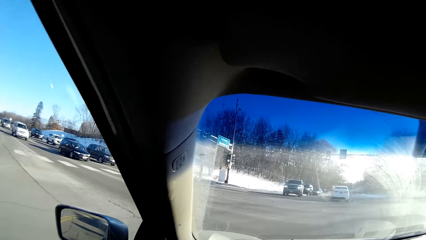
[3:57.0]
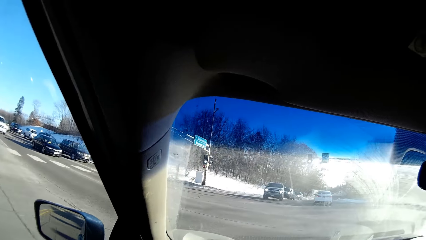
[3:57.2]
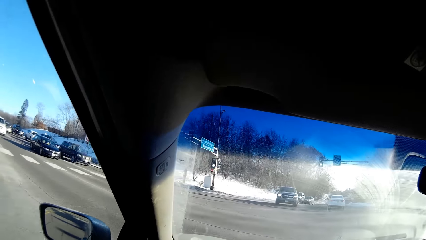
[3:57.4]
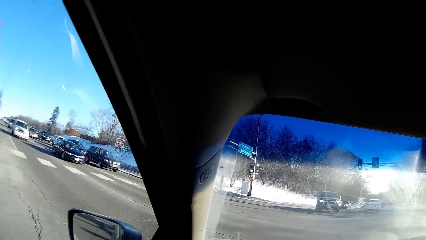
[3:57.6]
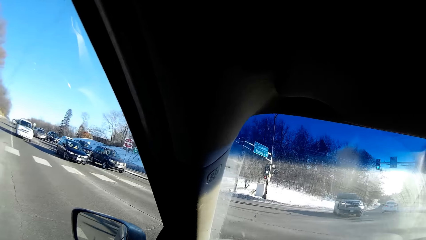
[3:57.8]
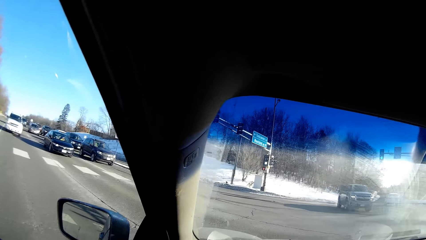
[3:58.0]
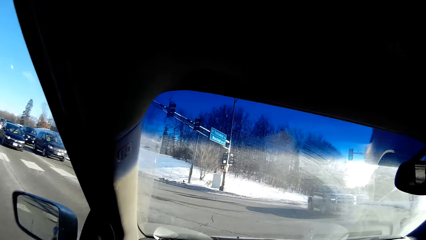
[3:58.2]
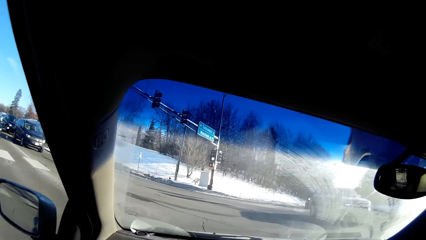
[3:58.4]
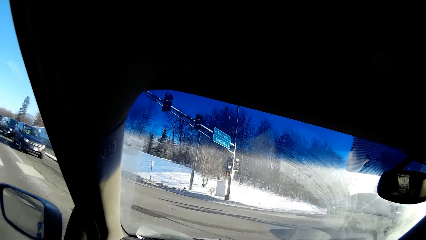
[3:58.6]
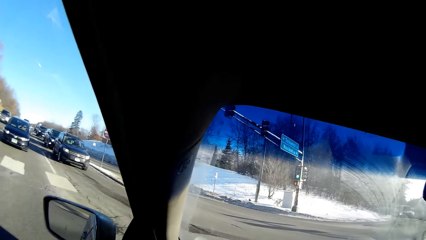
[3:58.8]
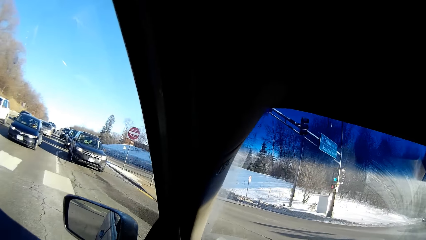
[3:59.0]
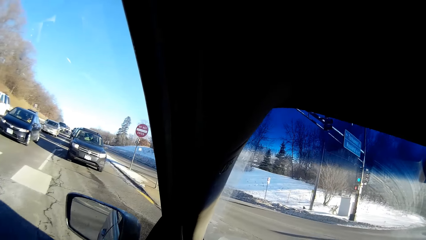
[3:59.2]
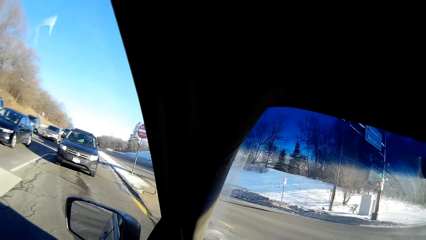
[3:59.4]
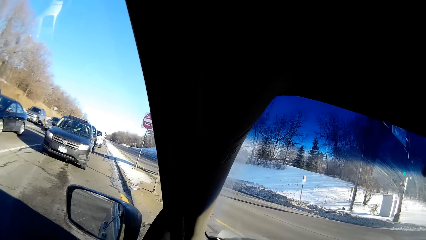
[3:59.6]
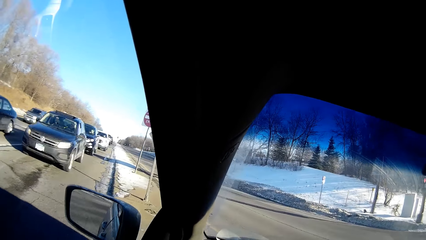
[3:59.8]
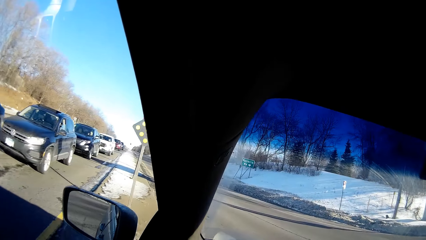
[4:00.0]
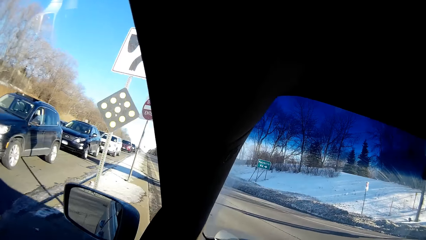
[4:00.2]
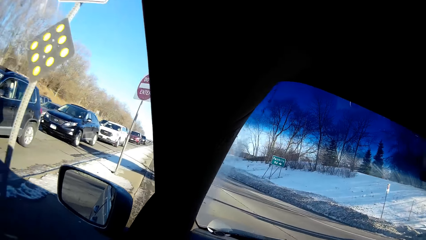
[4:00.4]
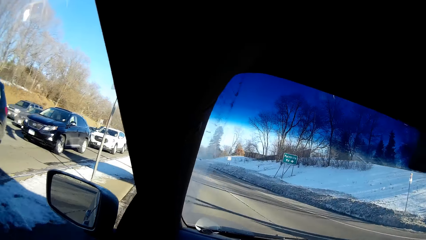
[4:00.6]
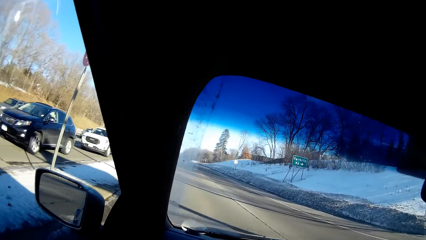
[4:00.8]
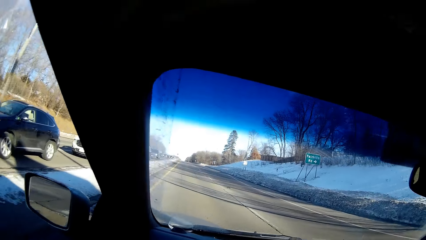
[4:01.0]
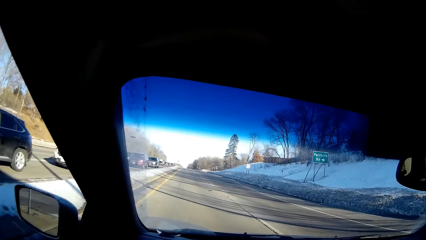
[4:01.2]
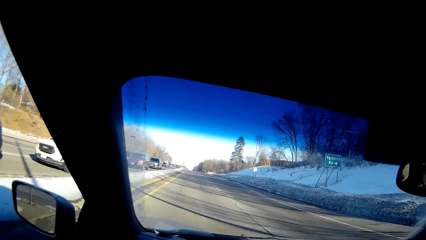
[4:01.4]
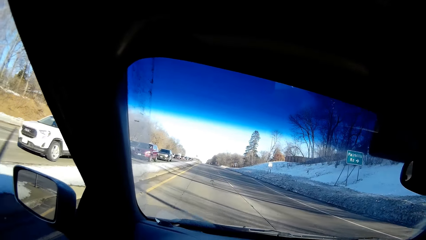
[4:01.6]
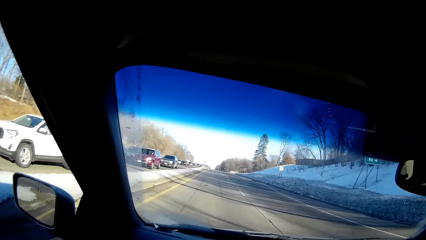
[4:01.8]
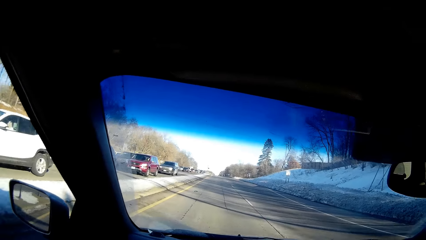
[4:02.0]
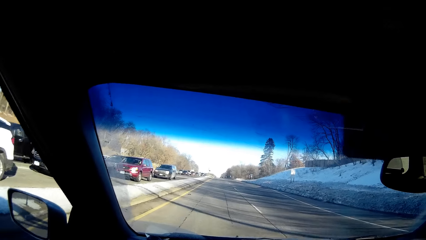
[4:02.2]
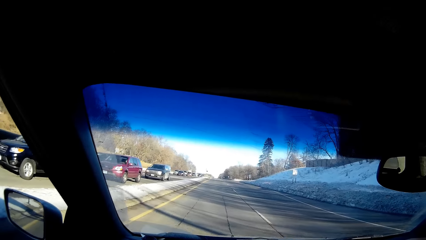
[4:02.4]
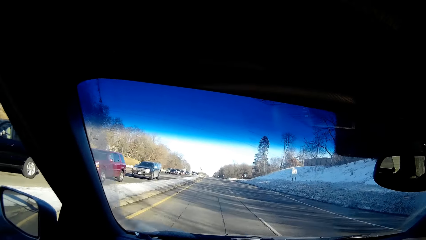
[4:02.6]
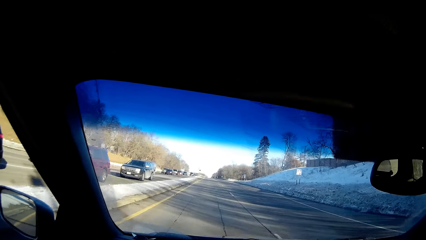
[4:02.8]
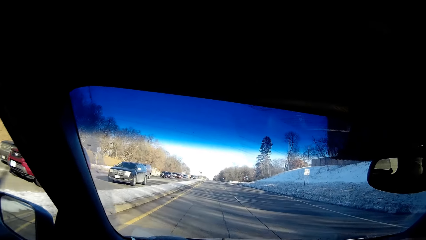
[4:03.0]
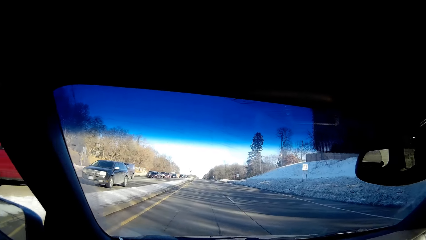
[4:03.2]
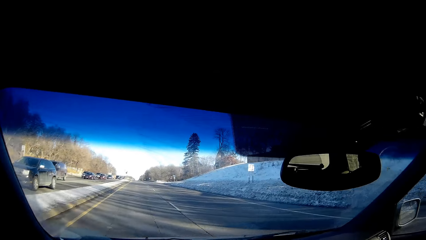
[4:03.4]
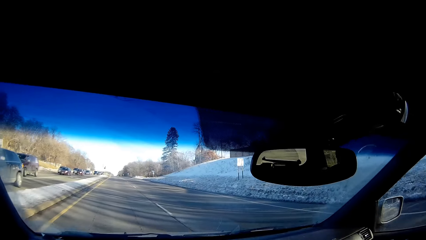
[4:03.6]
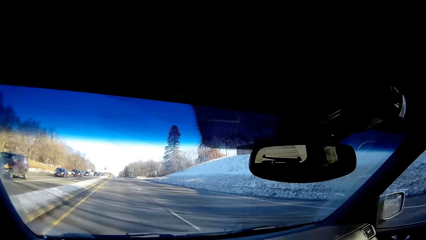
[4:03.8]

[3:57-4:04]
The camera wearer drives the car on the road.

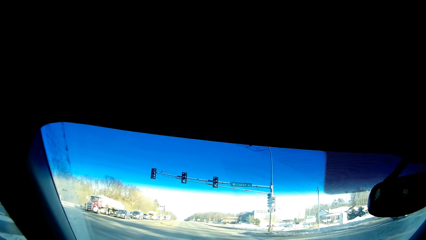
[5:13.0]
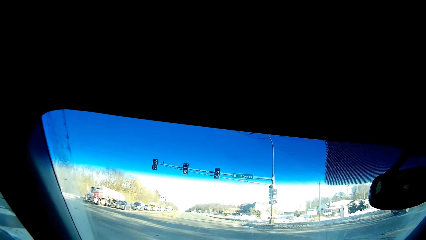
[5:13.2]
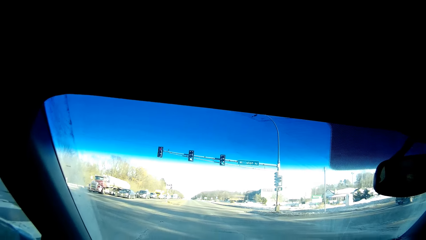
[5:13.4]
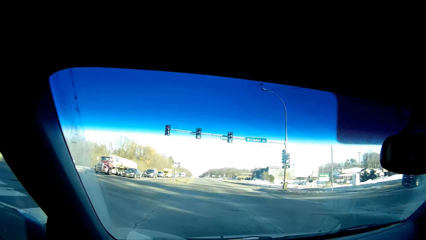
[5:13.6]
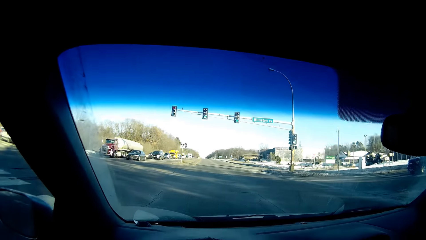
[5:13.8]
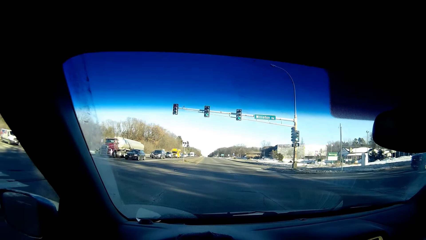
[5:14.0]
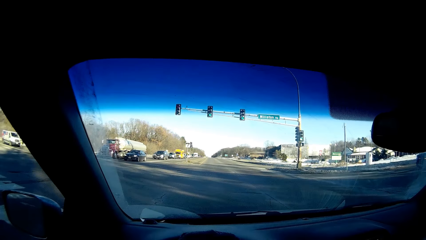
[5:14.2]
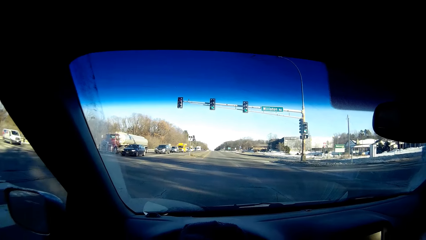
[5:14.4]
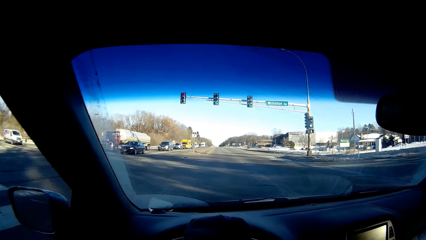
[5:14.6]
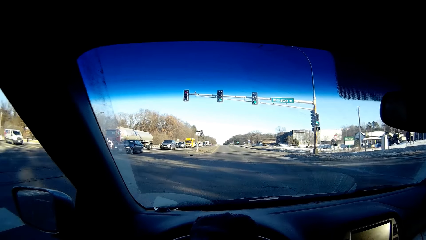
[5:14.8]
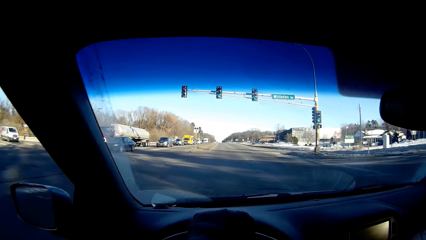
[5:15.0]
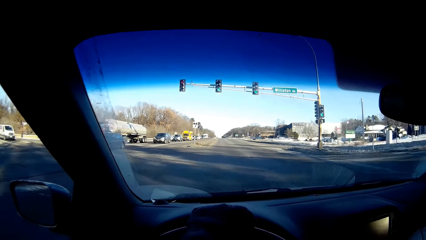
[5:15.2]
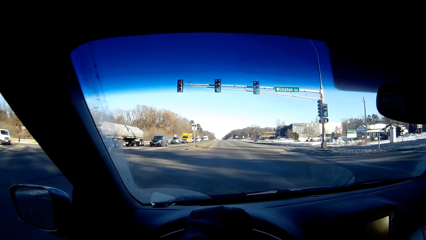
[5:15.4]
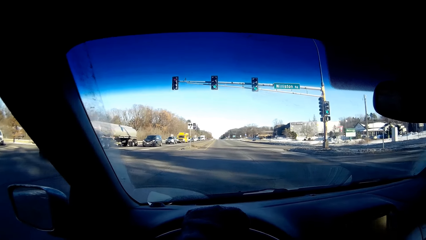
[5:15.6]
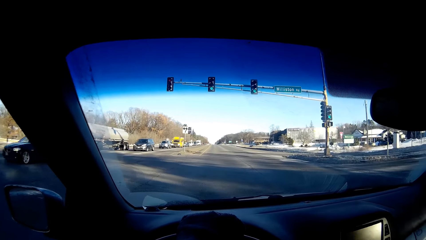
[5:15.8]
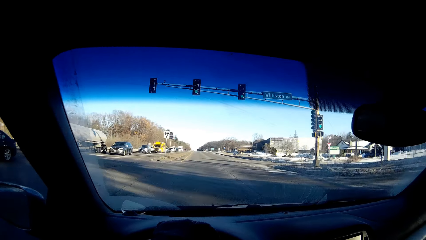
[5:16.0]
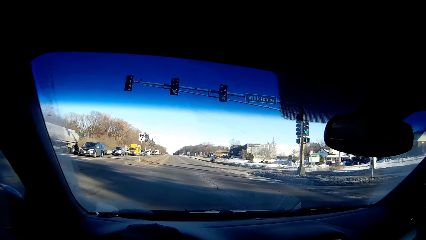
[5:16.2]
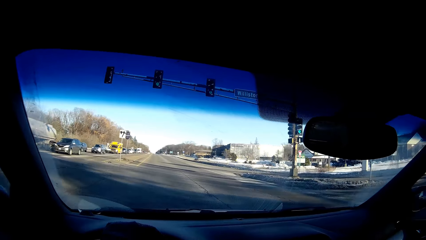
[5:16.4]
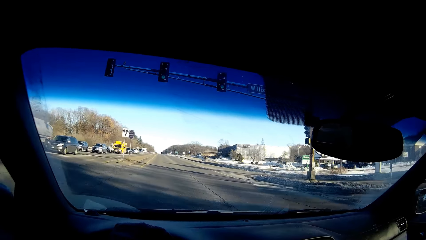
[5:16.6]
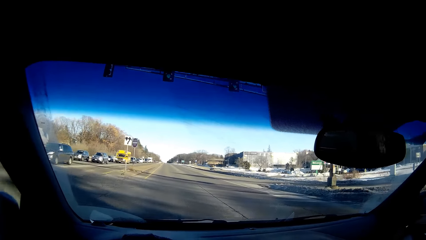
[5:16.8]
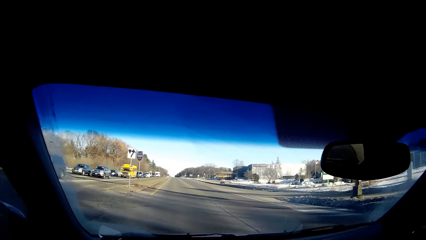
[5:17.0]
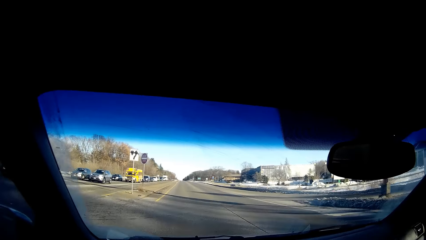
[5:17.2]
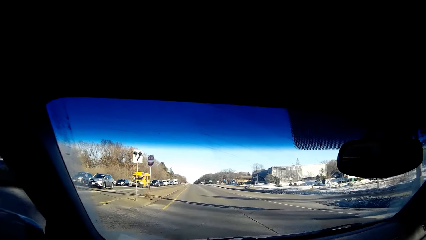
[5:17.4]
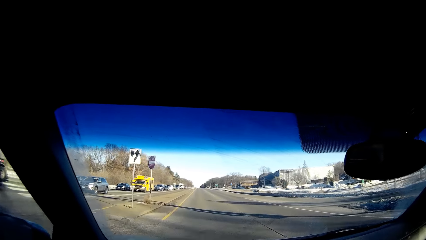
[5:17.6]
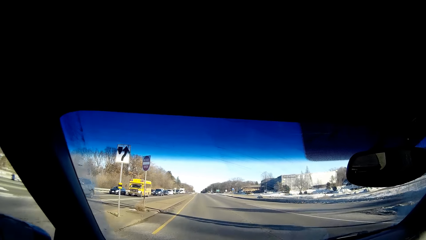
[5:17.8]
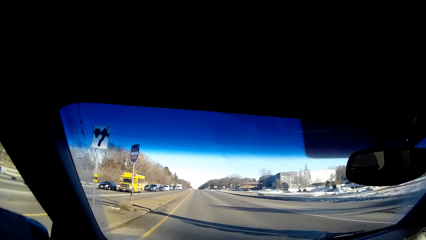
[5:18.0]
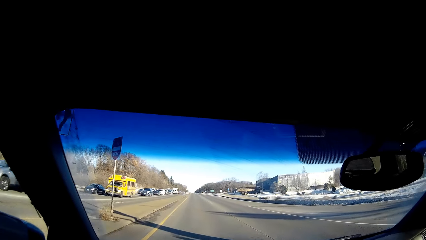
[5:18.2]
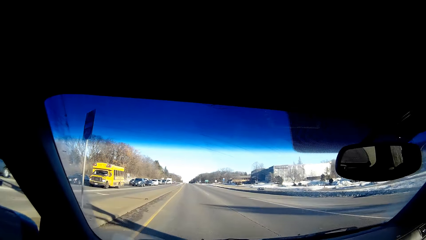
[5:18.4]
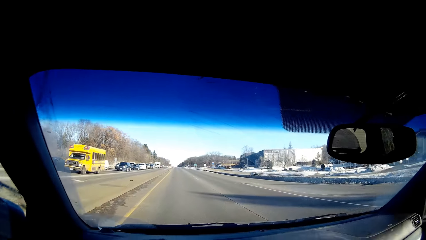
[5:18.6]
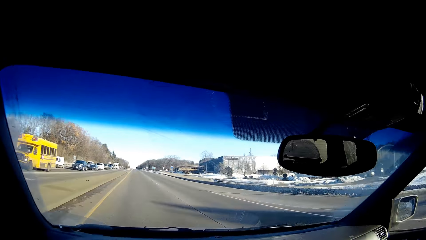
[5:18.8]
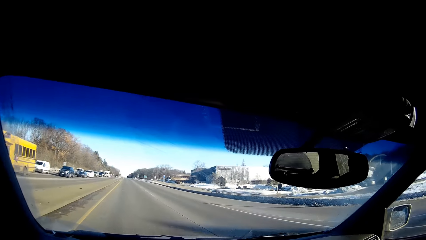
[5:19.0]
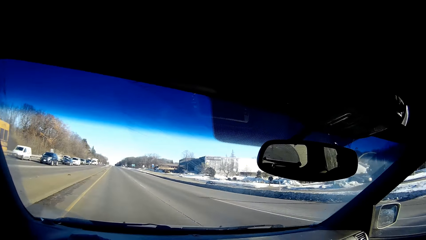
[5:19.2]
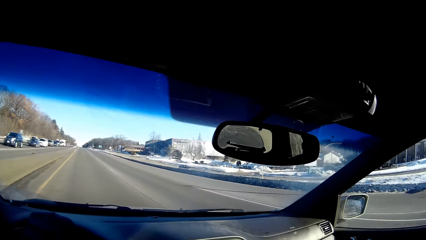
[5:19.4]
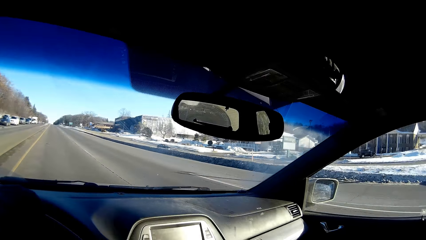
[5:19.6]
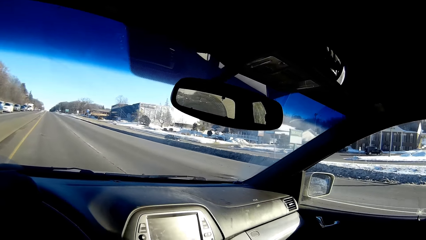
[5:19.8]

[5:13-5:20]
The camera wearer drives the car on the road.
